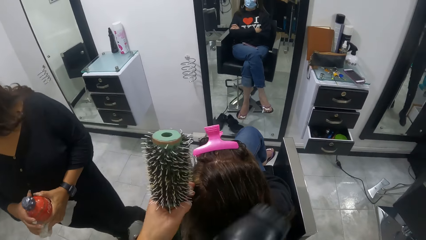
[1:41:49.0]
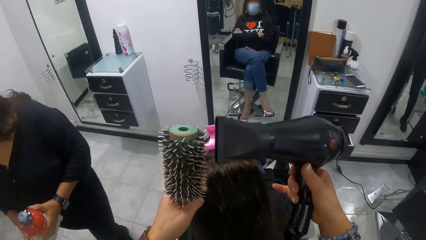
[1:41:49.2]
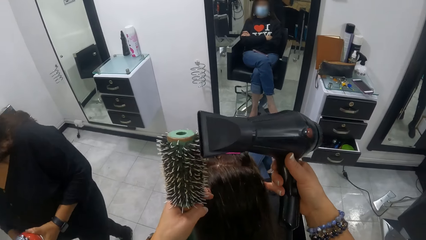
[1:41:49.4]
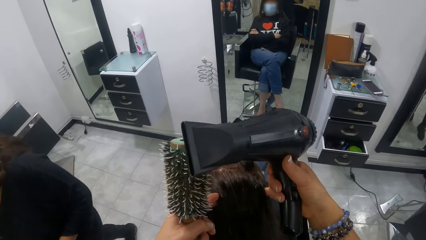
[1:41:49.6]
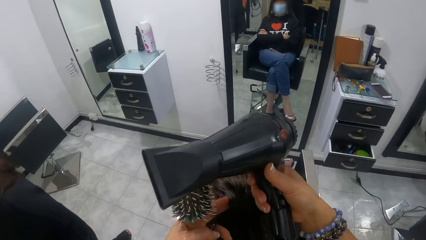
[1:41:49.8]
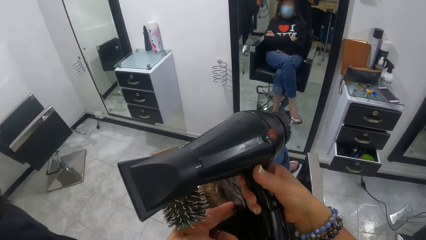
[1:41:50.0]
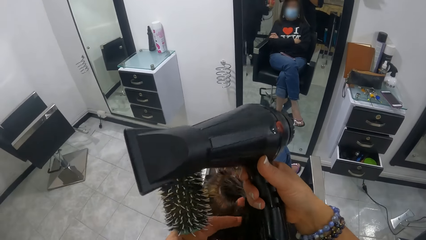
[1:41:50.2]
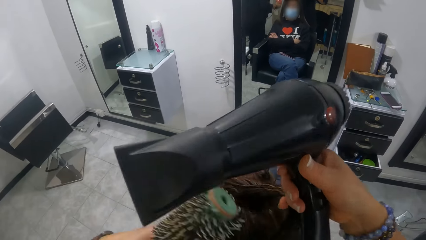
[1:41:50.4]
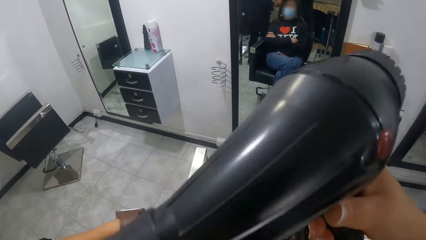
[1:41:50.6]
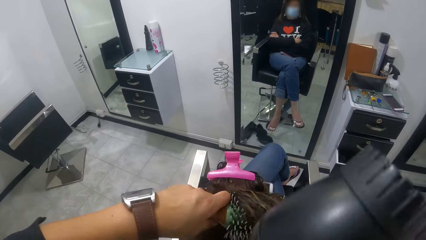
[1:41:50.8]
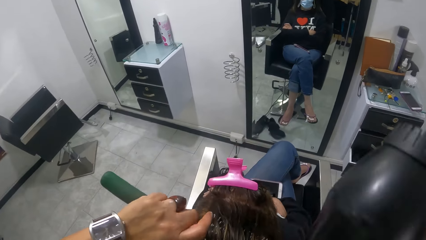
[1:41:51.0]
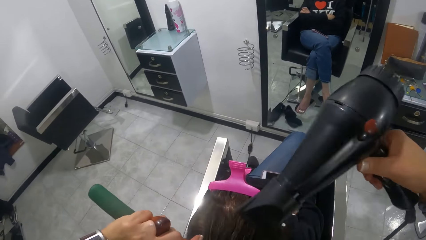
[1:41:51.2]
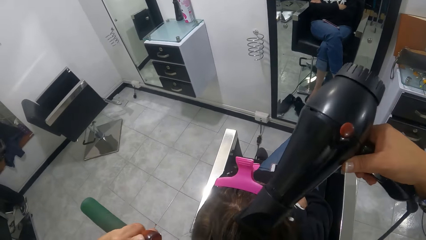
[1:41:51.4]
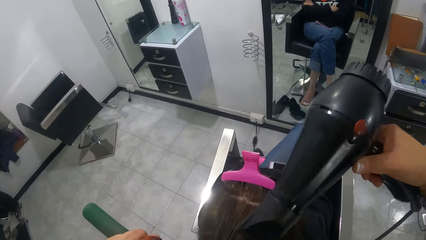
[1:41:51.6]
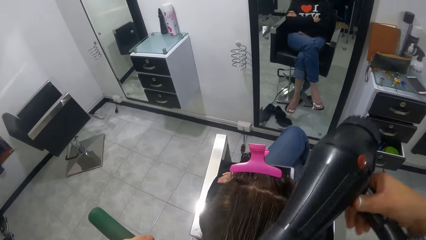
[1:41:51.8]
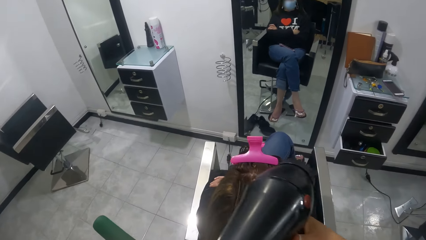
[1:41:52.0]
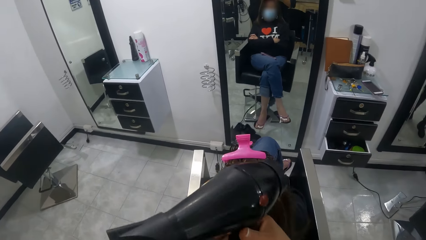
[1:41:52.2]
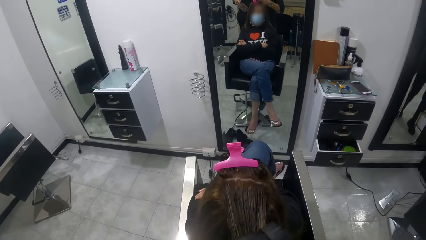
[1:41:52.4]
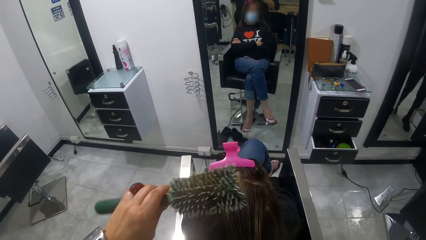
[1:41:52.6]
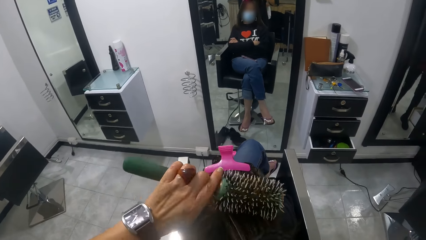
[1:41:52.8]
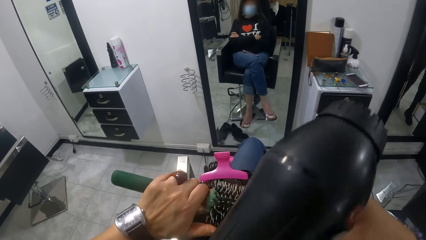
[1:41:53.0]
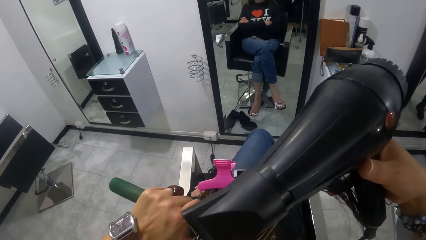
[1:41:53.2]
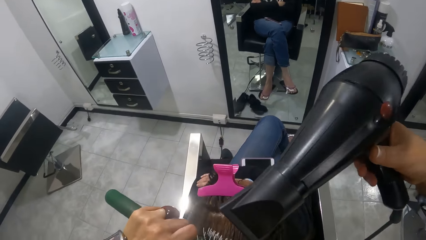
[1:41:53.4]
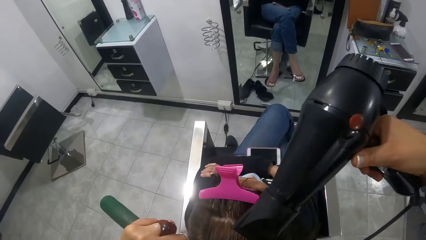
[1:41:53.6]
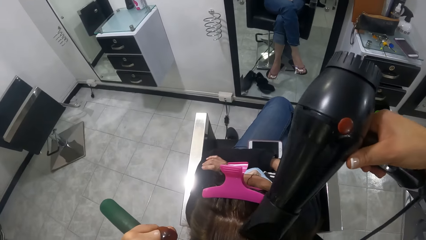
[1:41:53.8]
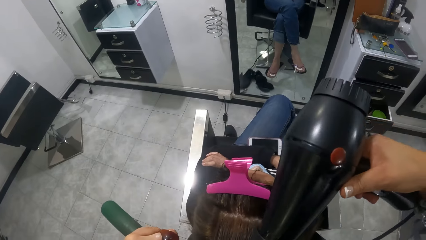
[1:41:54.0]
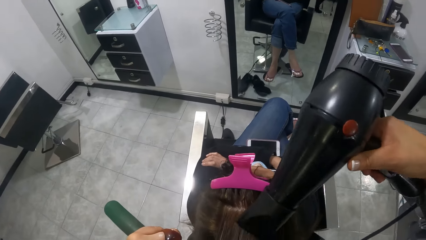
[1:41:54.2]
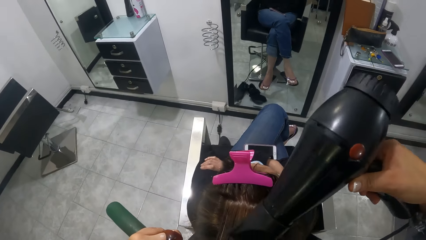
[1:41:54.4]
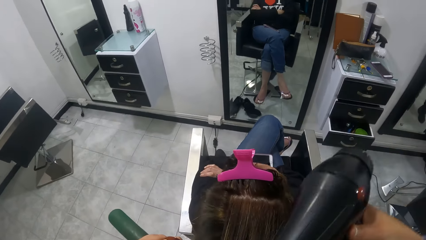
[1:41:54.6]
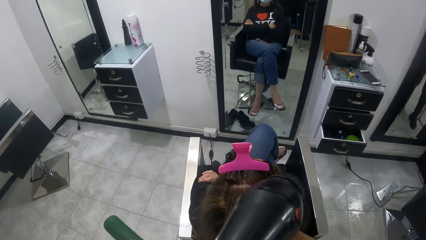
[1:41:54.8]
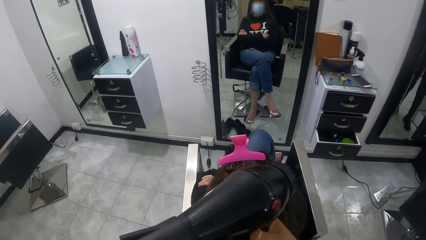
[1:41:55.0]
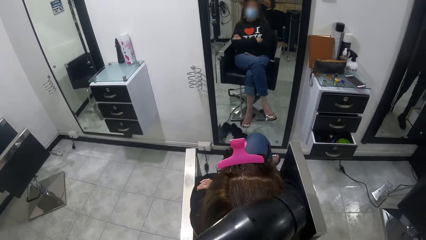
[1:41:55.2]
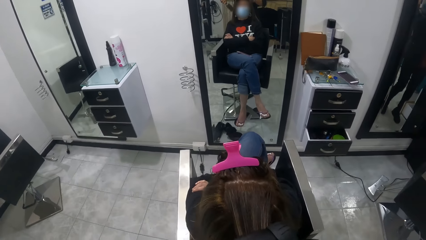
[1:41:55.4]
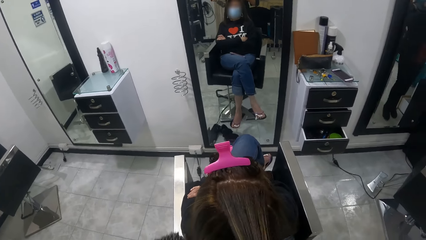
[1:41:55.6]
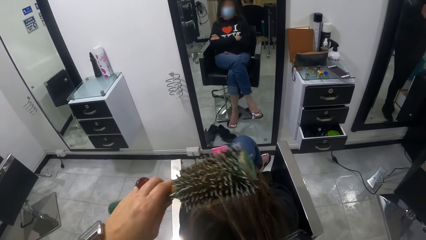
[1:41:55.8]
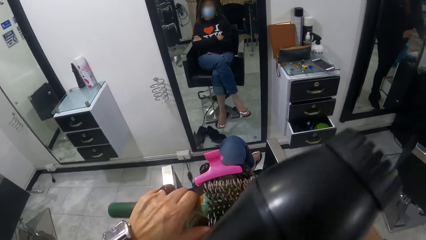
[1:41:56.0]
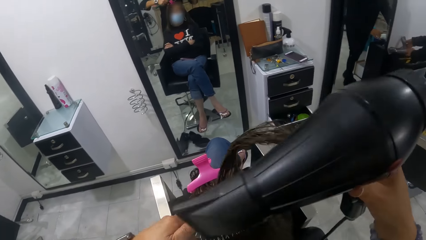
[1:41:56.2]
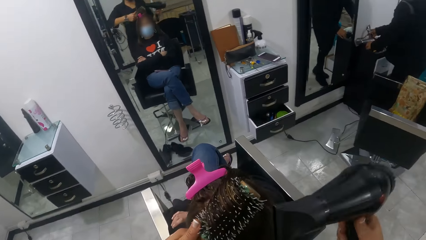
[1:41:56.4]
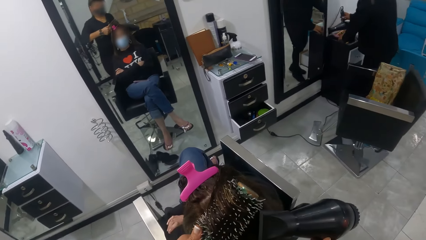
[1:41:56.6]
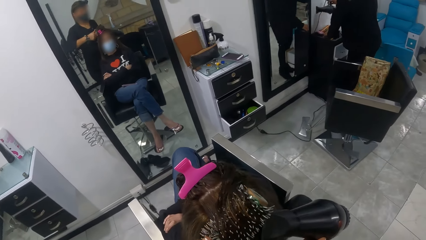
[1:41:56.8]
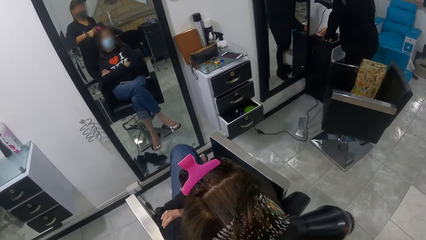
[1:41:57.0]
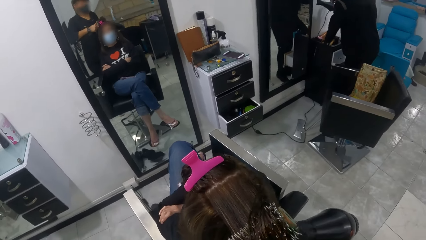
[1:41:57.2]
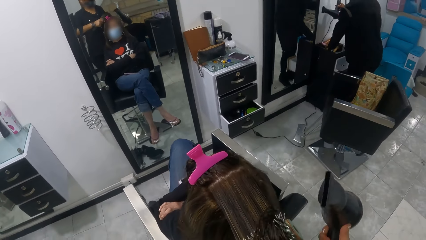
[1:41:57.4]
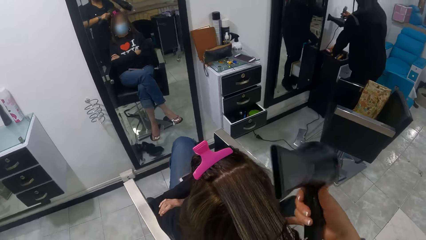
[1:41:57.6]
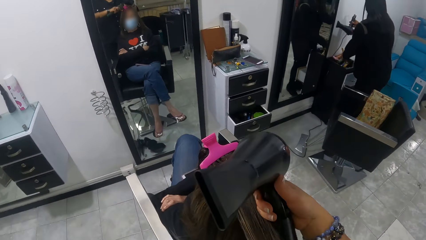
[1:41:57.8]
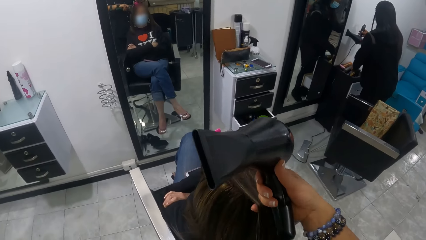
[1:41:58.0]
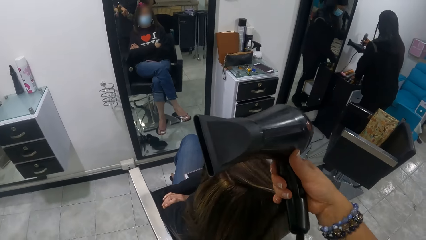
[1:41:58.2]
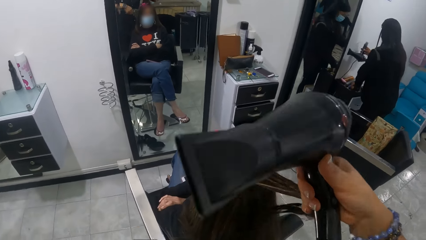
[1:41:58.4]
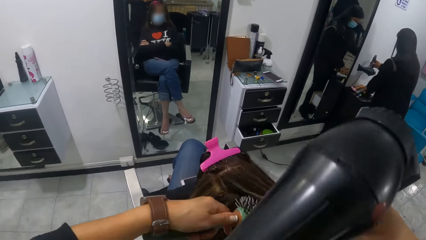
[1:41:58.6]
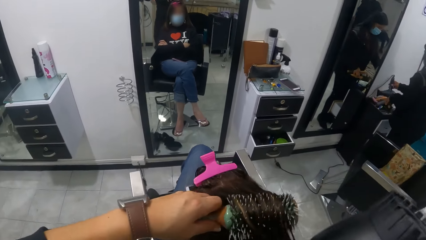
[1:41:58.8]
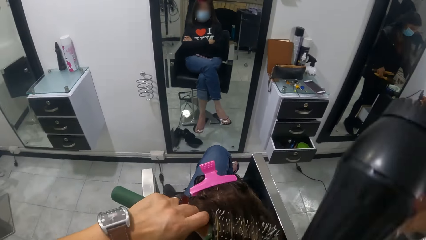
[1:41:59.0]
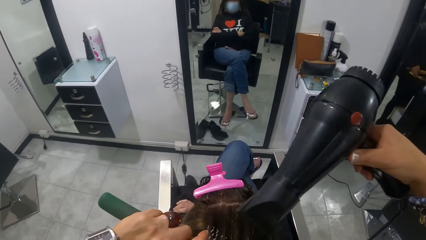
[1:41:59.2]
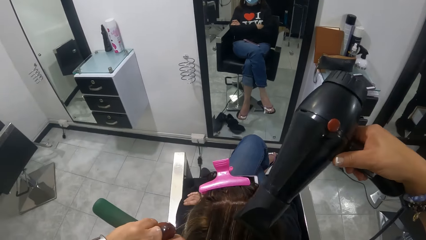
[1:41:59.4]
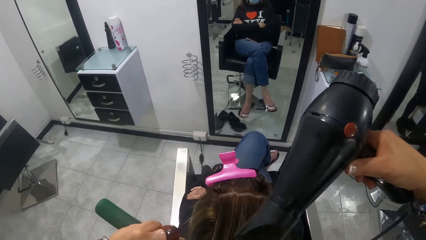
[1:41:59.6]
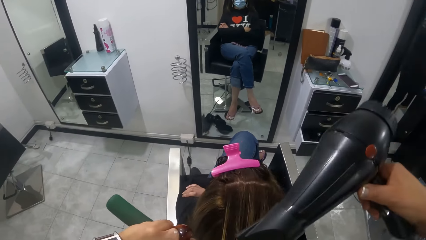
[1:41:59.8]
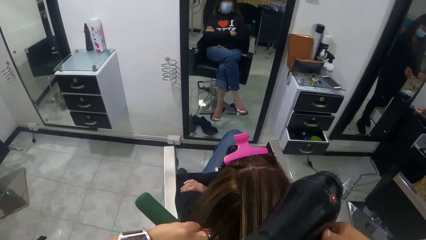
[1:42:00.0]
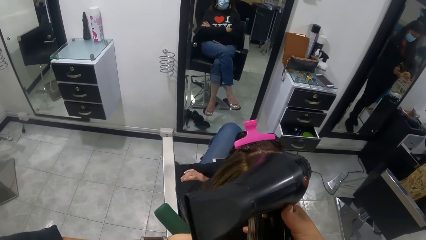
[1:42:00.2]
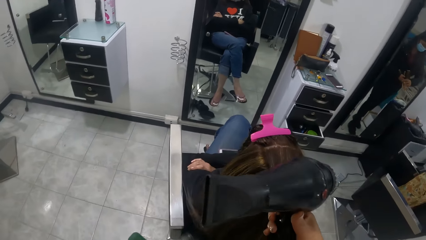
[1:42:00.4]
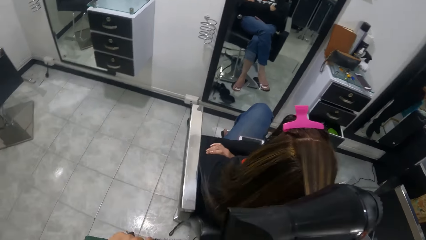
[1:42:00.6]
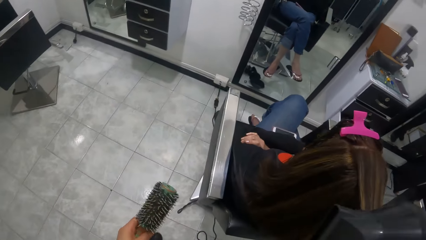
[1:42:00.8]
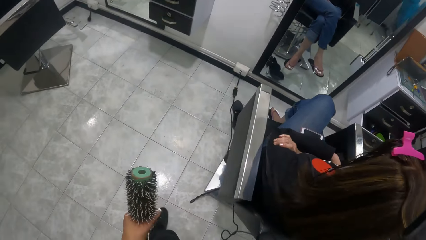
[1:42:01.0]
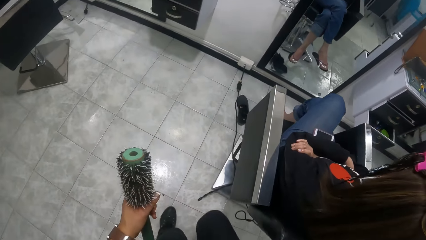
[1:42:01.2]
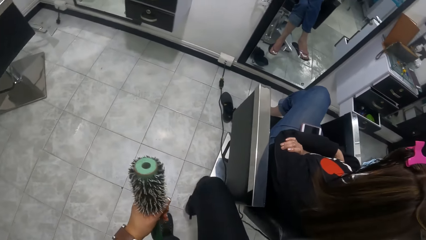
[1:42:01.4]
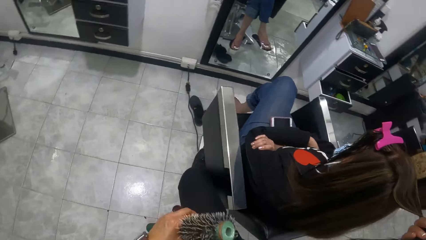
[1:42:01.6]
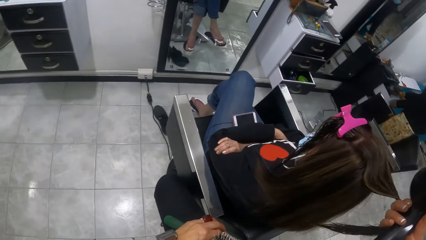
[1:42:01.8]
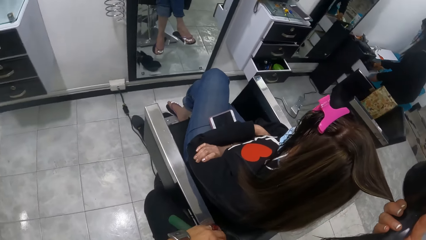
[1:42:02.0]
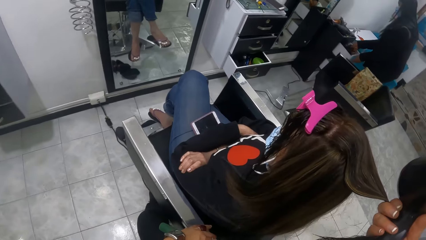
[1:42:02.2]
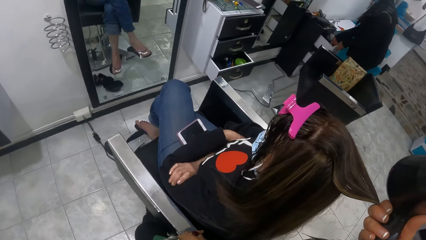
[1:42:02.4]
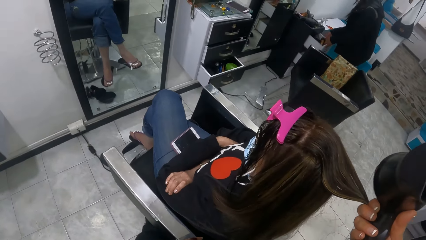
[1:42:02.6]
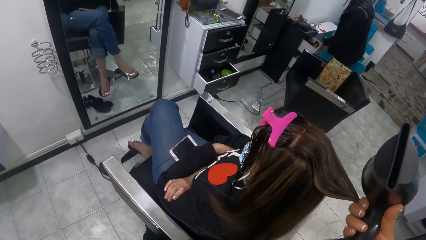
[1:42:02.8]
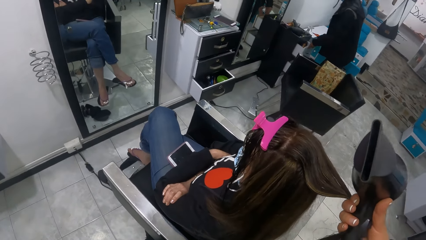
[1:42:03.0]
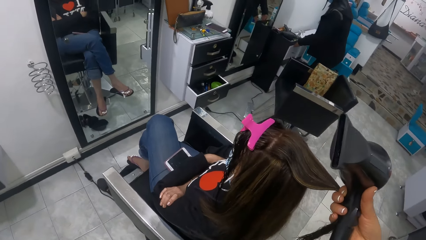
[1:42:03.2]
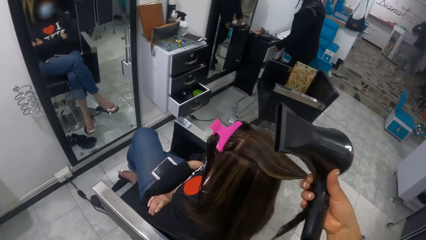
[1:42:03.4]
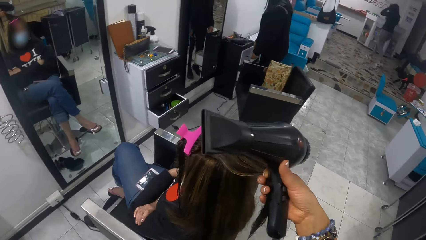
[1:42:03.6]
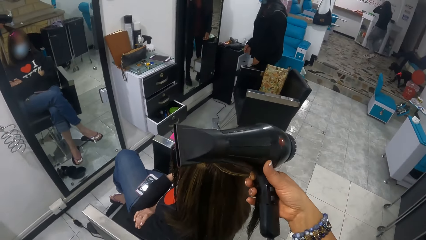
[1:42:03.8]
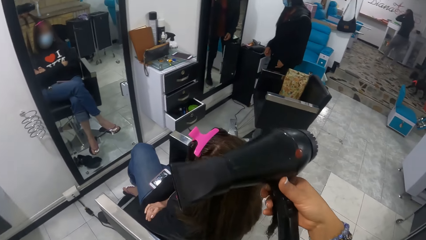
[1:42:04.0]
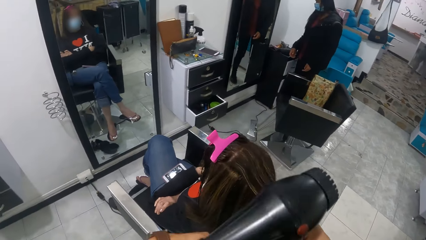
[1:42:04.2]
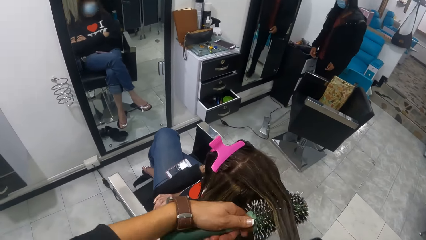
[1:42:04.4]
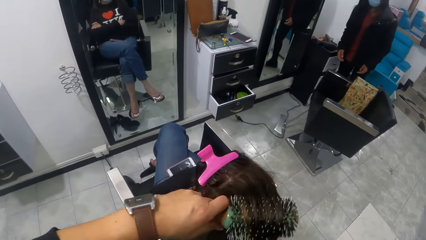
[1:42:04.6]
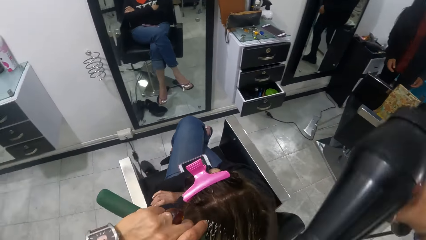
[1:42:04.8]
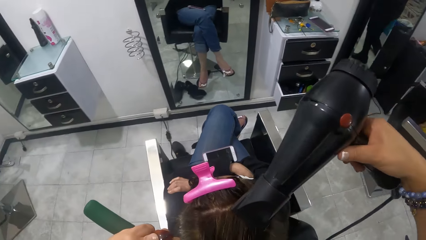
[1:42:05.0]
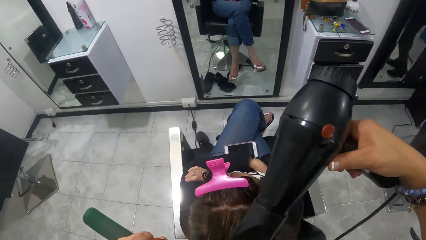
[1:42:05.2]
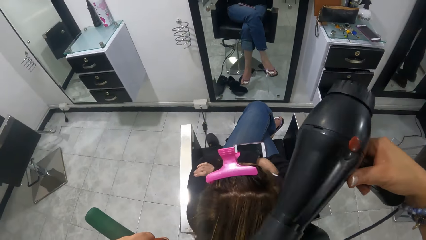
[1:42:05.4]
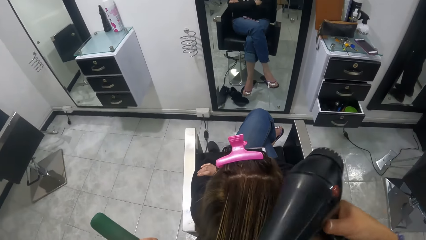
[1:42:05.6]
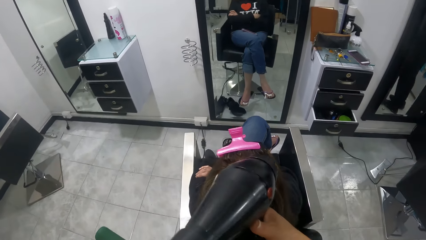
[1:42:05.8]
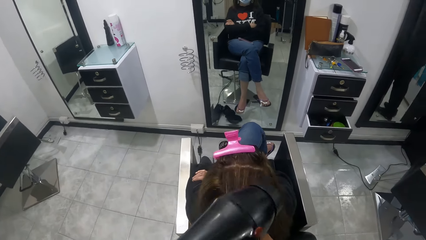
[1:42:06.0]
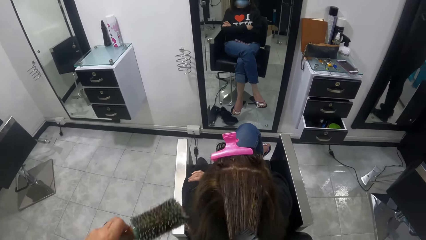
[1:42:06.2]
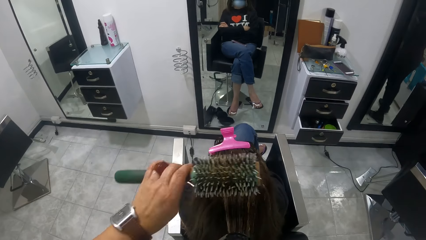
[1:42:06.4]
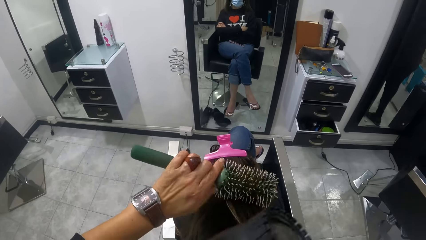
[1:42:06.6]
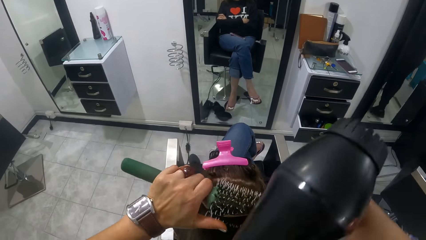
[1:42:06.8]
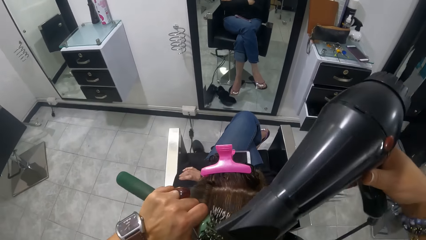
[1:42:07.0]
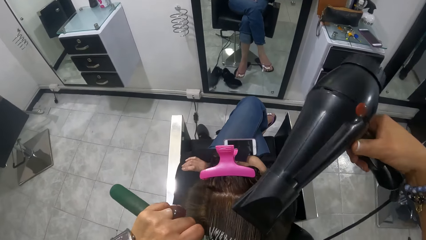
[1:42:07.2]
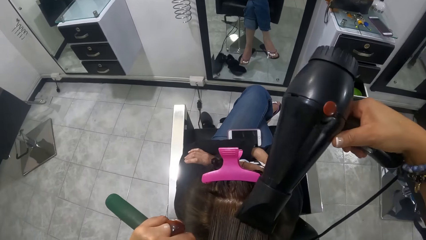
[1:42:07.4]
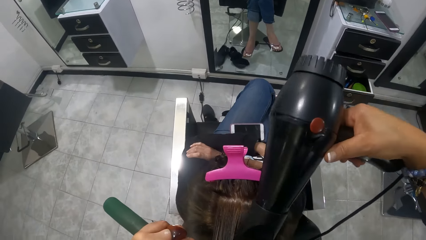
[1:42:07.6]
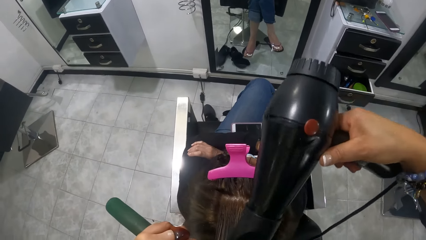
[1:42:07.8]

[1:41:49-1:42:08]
The woman walks away. The woman walks past the camera wearer. The camera wearer blow dries the person's hair. Another woman picks an electric hand drier from a wall drawer with her right hand. The other woman closes the wall drawer with both hands.
